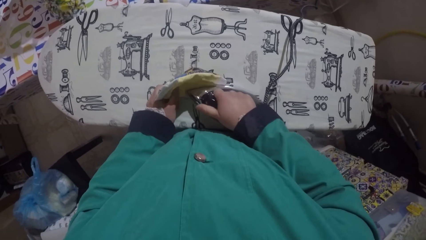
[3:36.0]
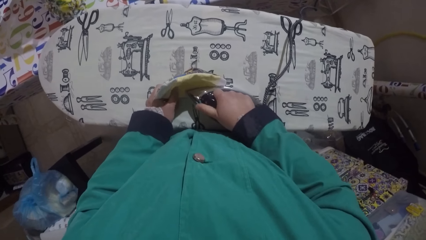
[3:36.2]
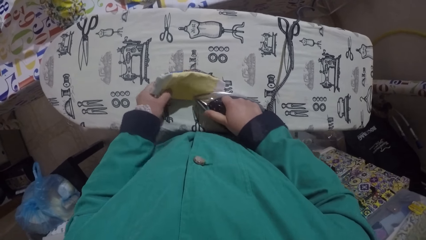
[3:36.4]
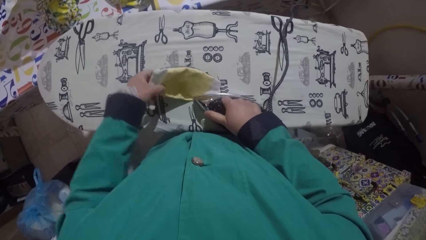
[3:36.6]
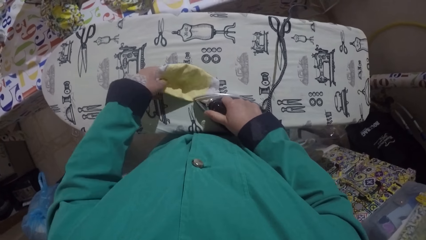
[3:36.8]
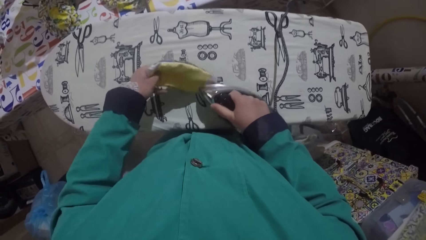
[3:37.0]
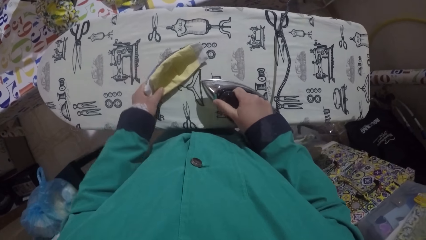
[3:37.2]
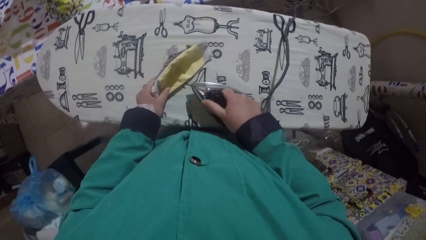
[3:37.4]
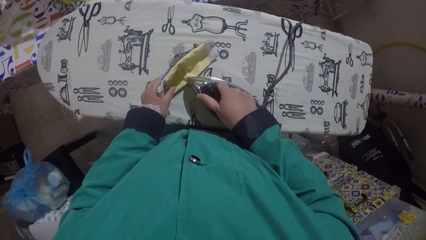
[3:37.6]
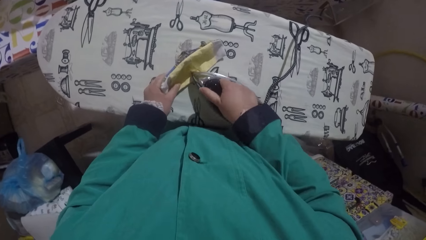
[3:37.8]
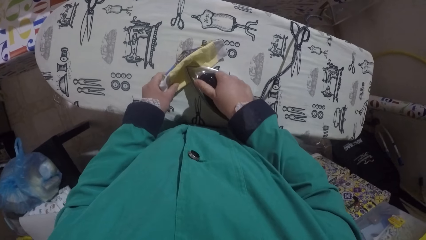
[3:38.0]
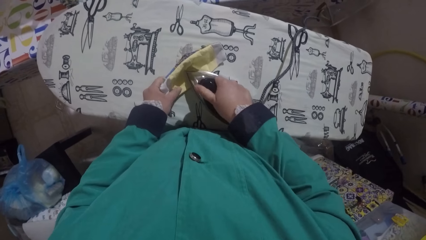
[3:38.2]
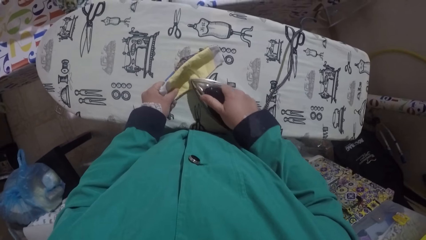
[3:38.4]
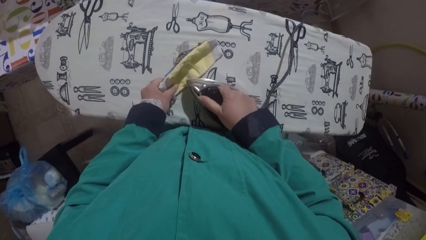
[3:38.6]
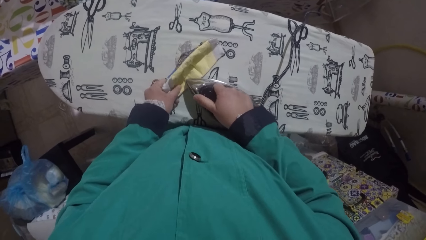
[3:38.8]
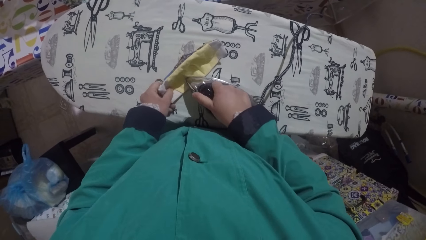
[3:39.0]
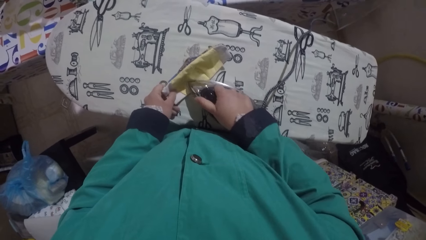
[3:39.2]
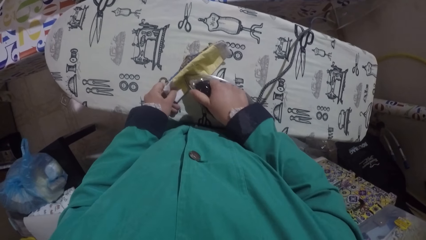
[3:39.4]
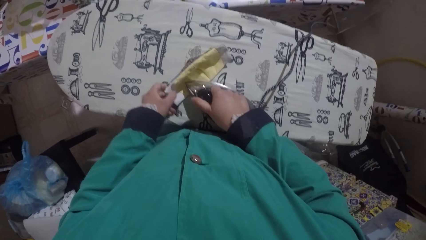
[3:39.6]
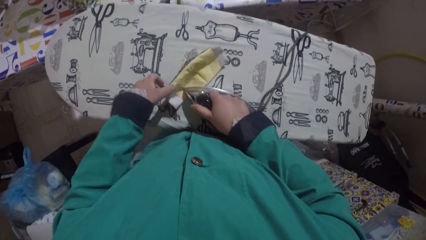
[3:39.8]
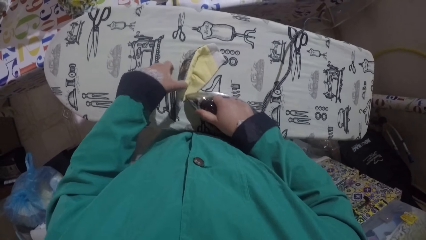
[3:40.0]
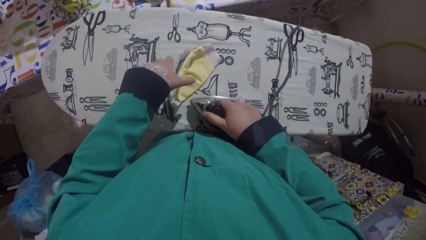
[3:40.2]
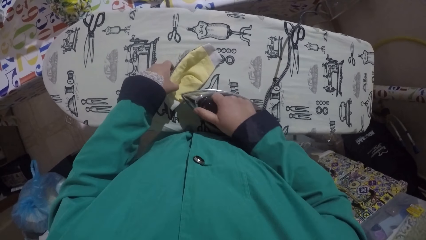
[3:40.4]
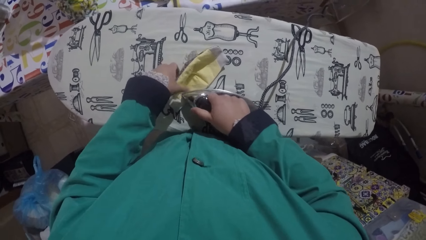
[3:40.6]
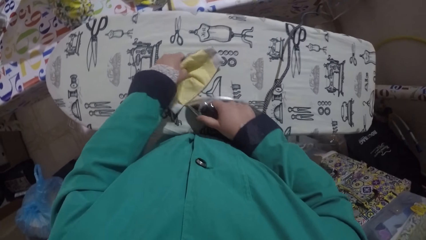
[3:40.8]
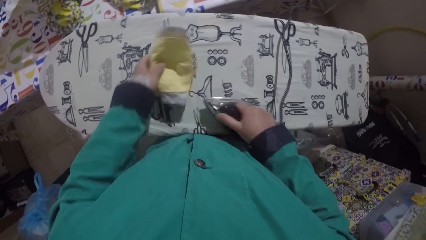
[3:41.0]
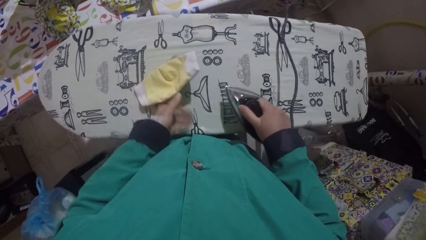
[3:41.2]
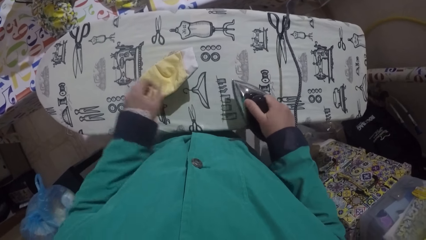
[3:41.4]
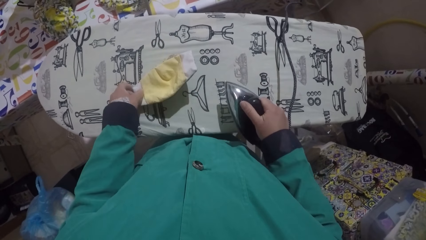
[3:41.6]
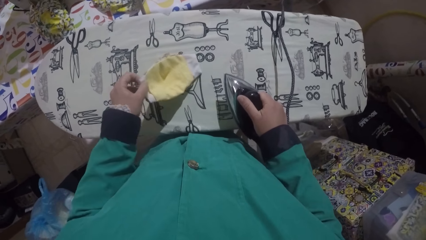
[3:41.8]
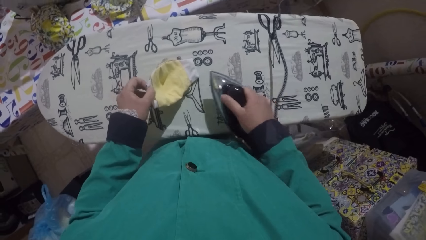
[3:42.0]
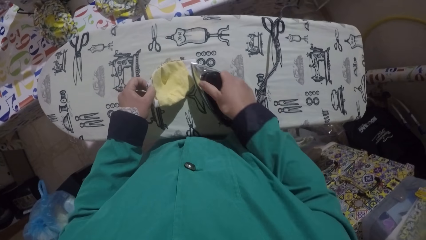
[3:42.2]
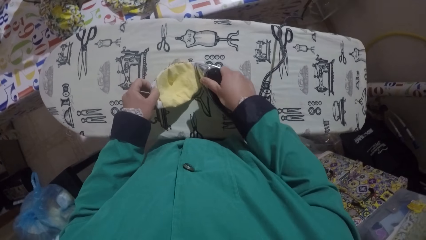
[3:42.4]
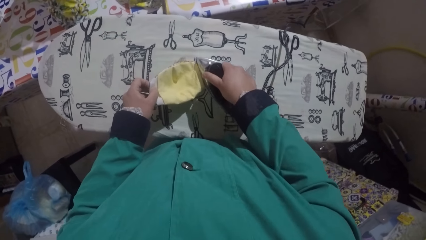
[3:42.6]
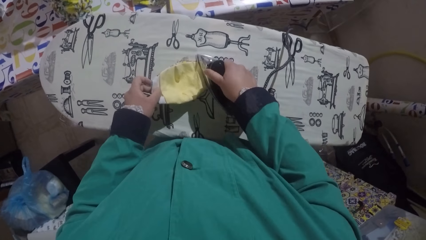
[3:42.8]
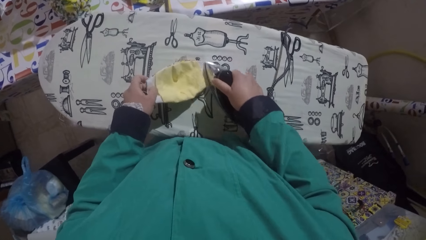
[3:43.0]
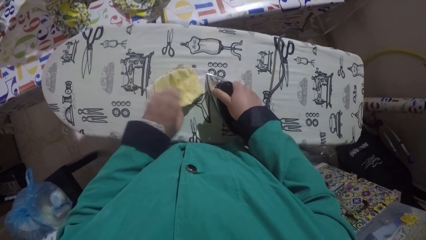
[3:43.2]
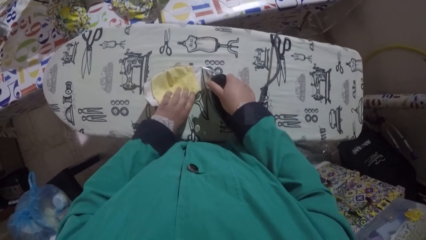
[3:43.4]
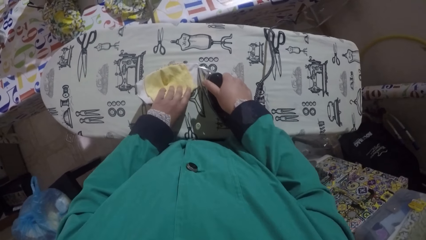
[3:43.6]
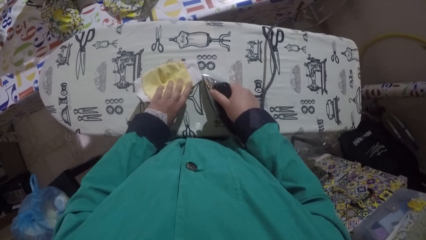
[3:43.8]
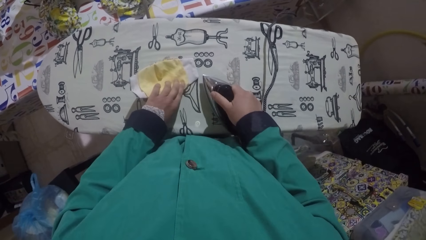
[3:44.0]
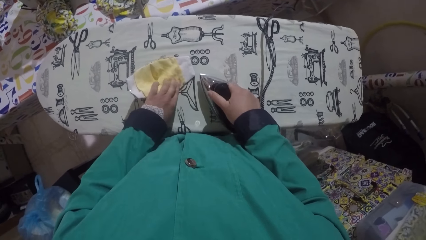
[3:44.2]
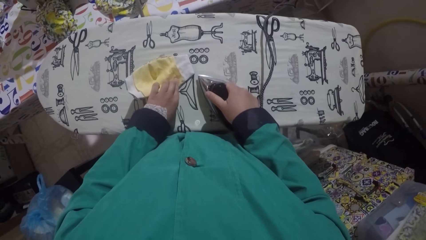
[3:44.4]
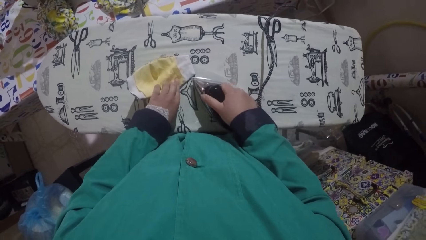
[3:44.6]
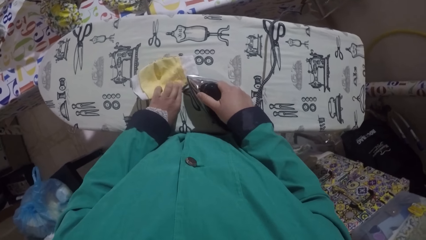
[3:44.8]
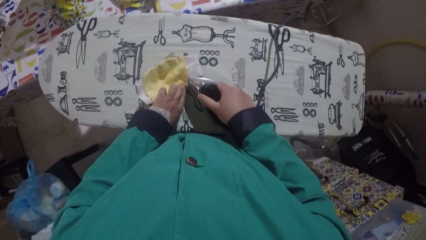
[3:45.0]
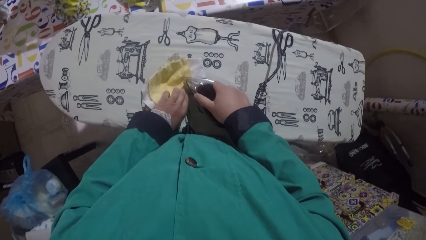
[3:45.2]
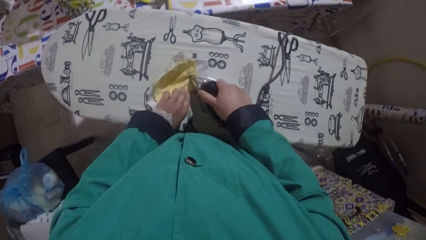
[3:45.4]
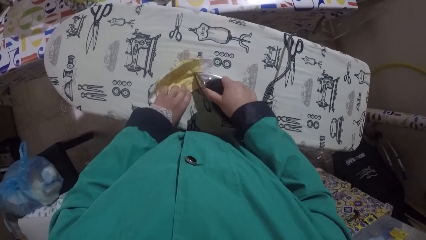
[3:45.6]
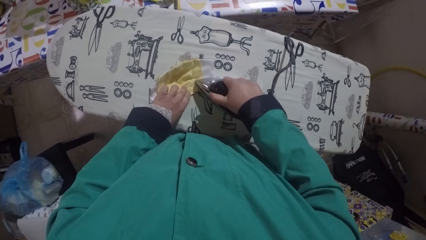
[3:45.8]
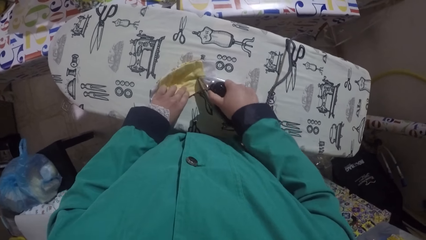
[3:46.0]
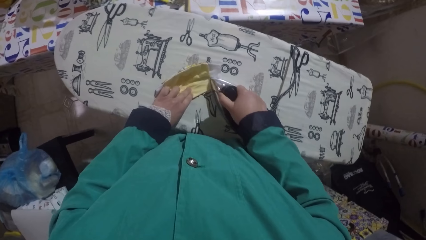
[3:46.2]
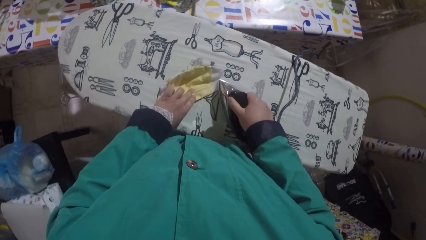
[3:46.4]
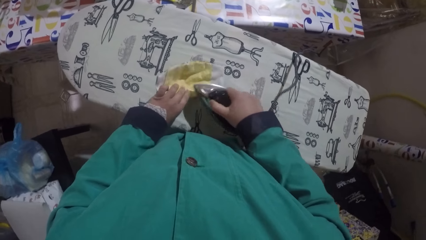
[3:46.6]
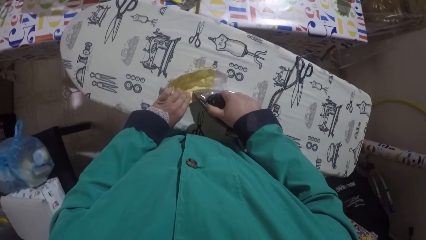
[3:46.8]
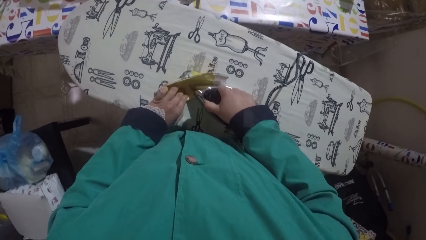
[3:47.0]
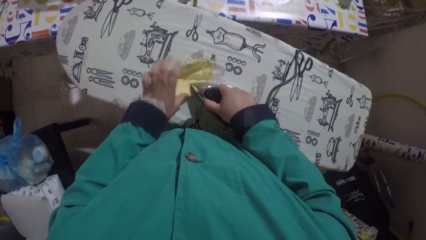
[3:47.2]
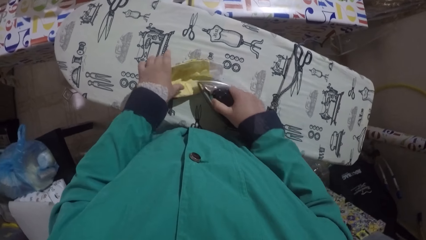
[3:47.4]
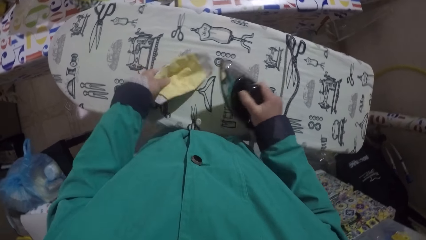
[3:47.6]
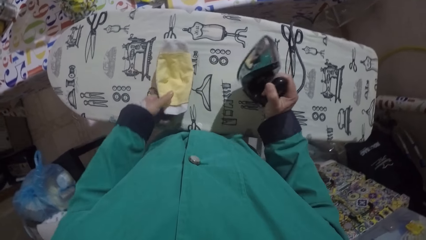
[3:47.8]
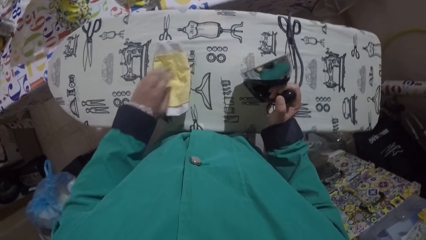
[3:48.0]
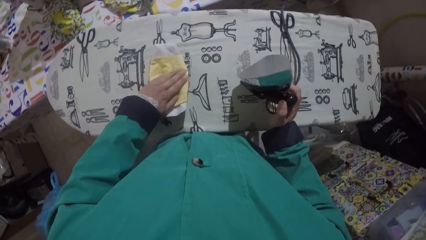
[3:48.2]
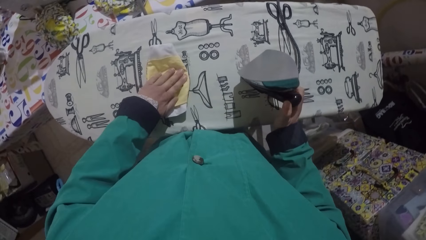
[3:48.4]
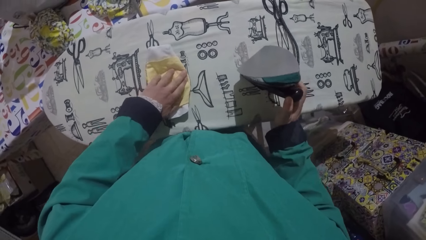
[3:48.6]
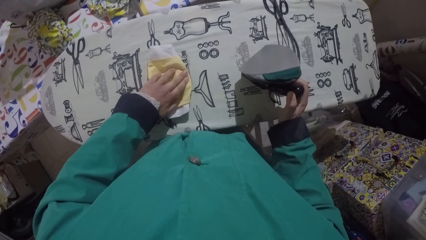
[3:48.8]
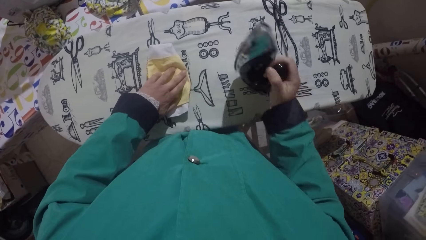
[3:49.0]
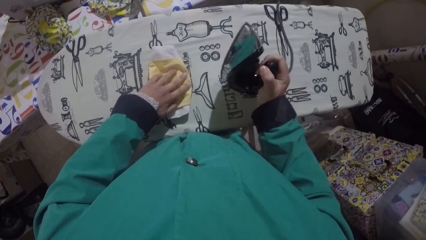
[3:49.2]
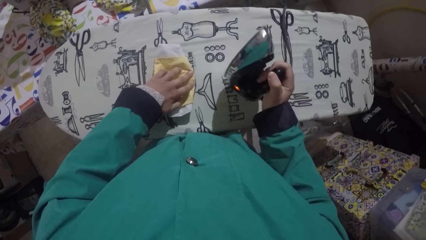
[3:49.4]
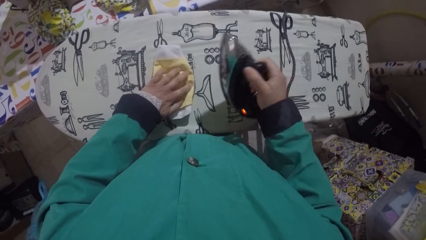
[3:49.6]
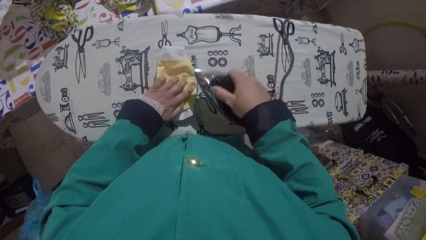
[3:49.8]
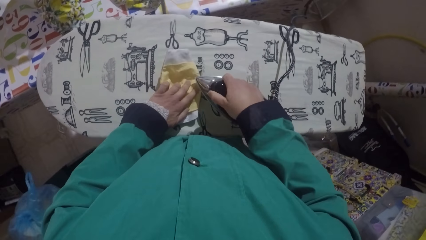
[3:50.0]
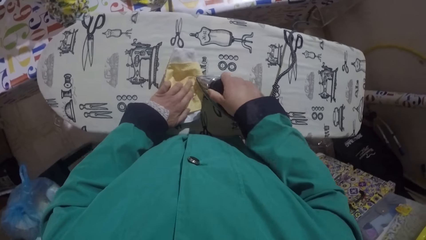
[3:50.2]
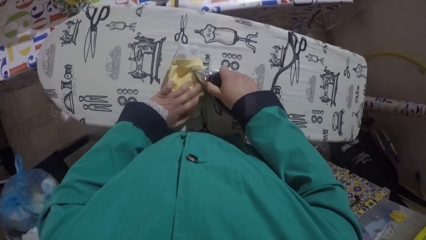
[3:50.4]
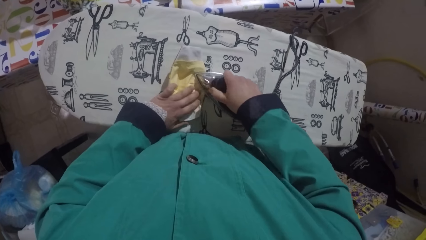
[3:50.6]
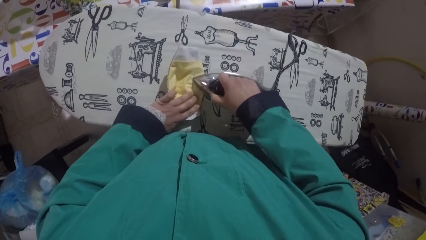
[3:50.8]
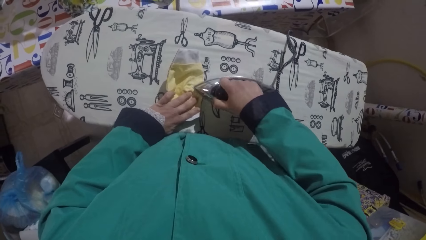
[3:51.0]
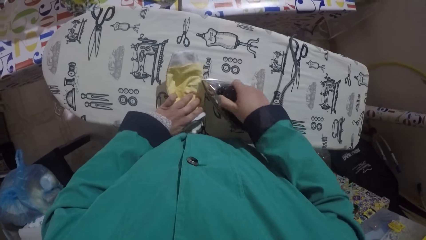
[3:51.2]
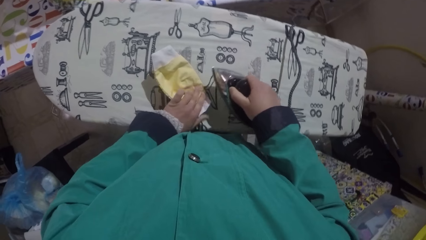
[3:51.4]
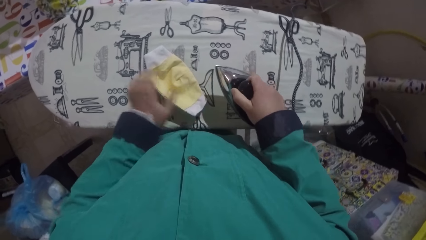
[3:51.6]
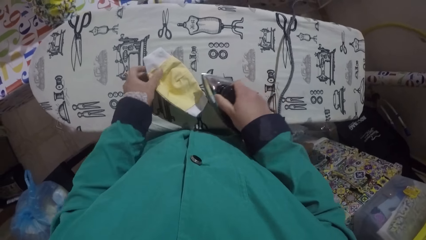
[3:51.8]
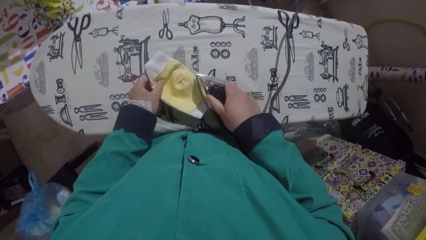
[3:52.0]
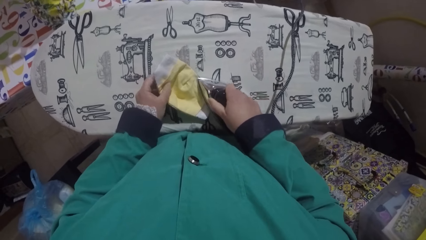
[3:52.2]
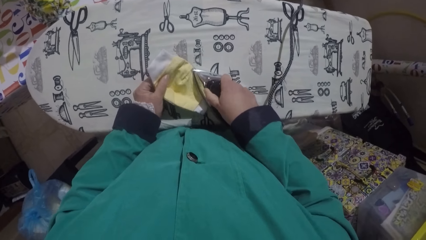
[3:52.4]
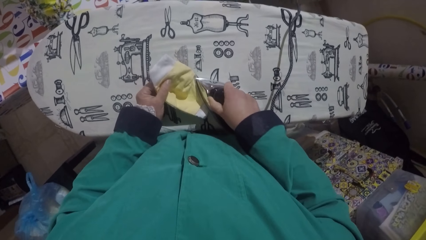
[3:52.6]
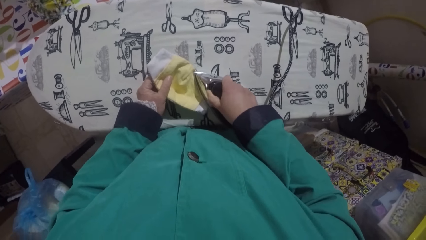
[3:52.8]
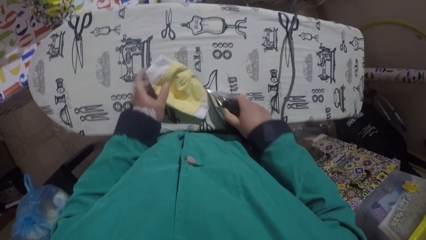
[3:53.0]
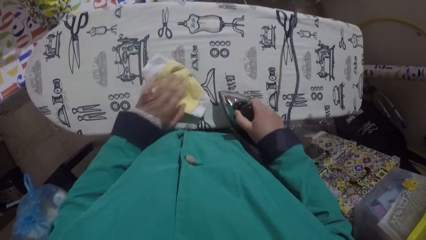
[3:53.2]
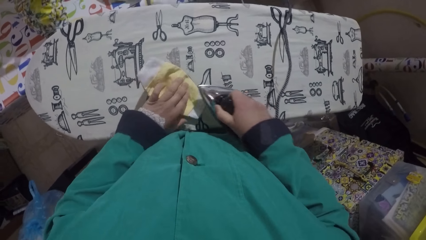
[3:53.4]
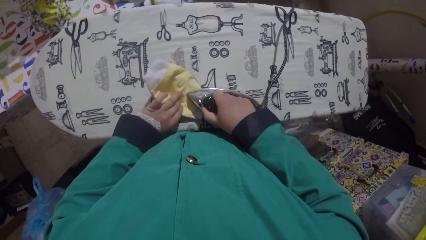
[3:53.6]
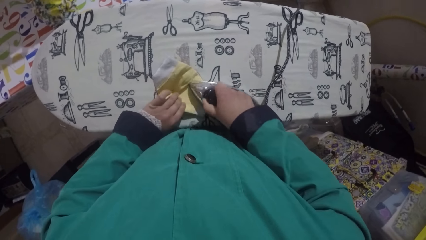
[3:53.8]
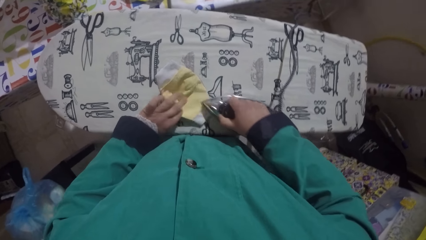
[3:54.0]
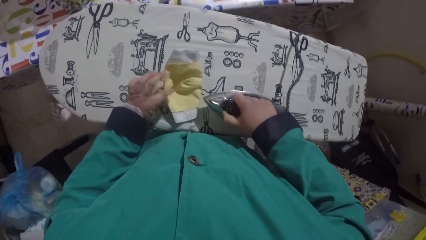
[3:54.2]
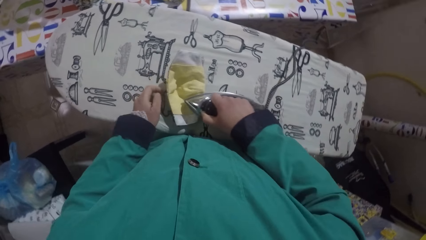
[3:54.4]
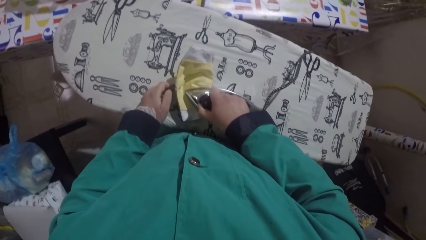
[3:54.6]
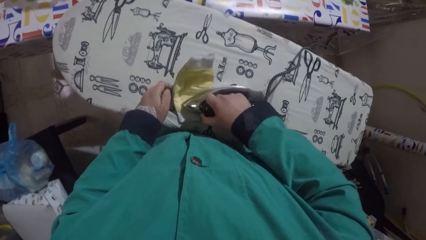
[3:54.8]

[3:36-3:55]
The camera wearer places the iron box on the table. They iron the fabric.
